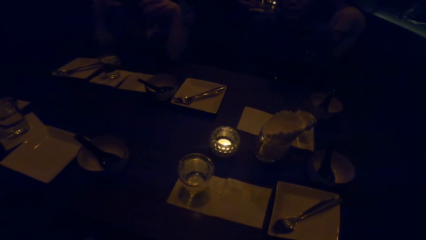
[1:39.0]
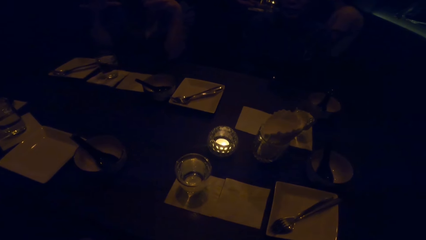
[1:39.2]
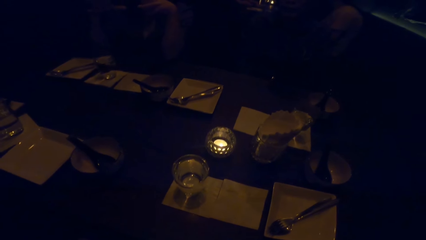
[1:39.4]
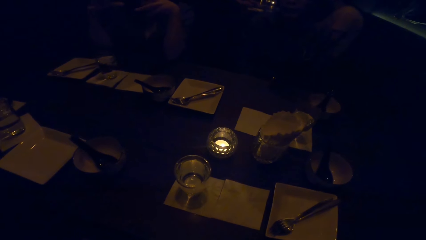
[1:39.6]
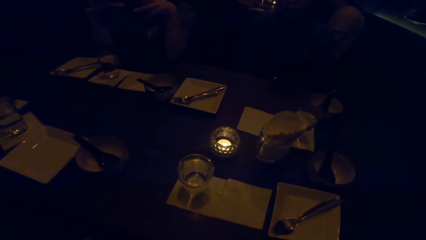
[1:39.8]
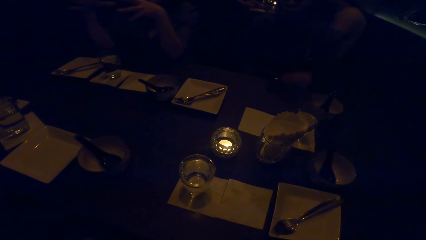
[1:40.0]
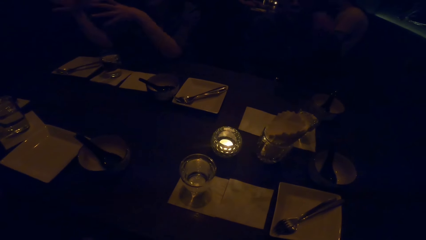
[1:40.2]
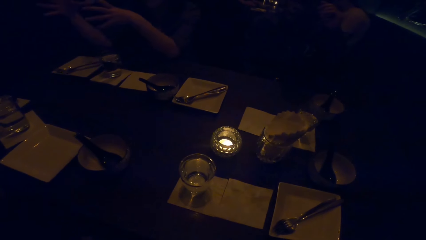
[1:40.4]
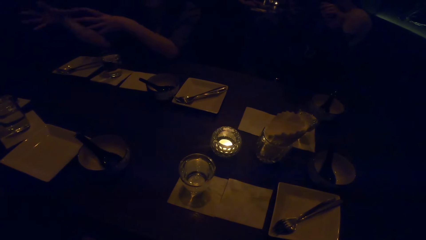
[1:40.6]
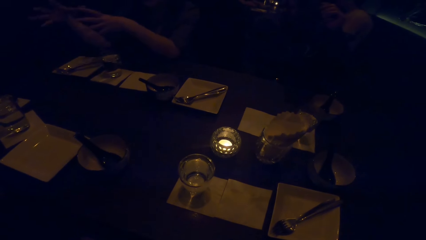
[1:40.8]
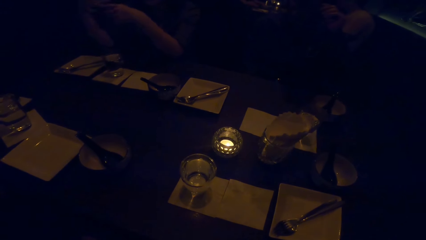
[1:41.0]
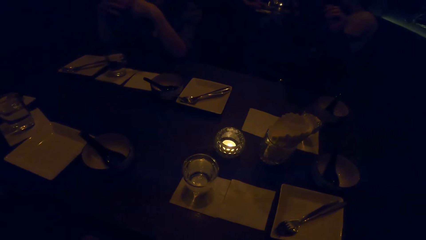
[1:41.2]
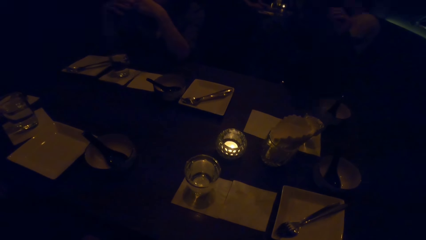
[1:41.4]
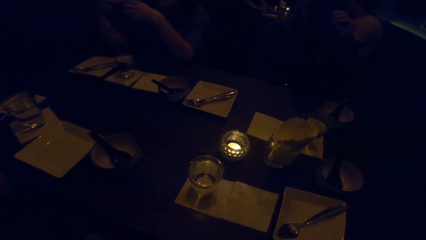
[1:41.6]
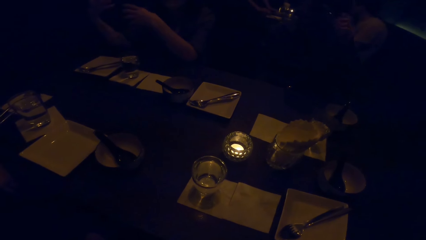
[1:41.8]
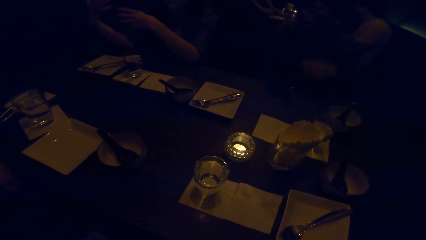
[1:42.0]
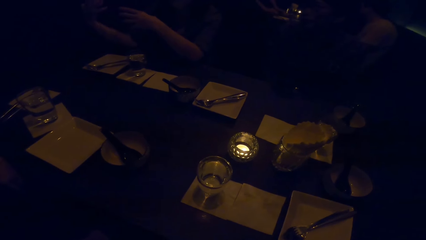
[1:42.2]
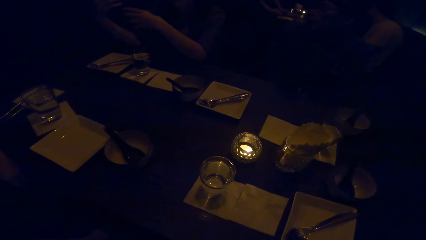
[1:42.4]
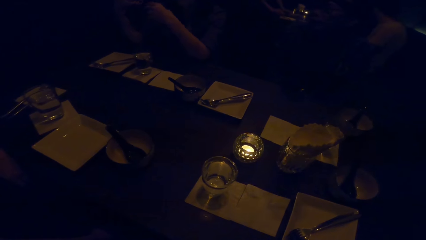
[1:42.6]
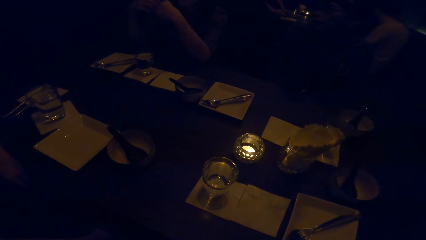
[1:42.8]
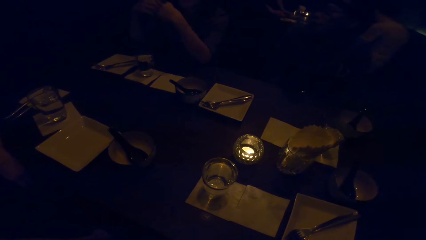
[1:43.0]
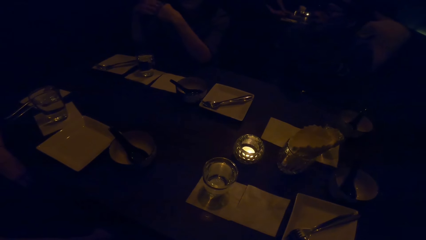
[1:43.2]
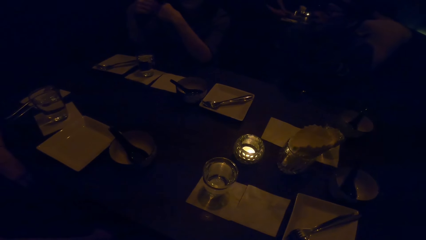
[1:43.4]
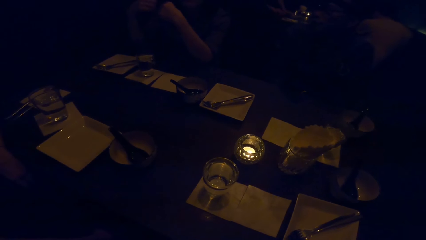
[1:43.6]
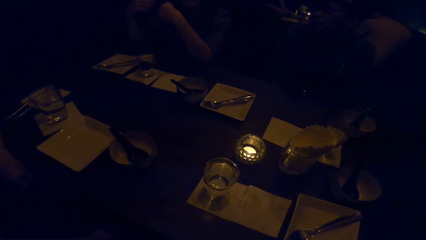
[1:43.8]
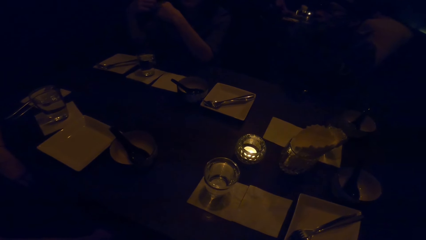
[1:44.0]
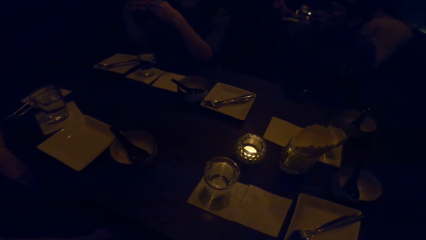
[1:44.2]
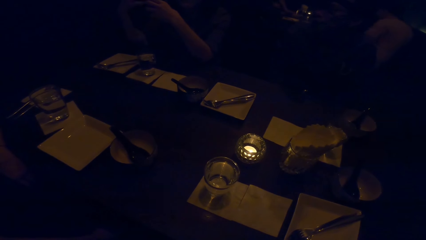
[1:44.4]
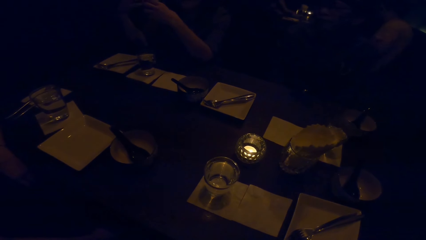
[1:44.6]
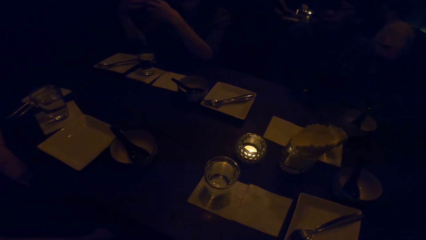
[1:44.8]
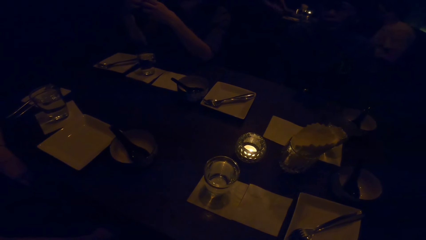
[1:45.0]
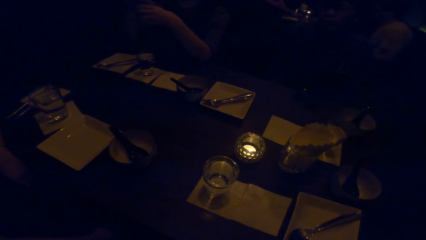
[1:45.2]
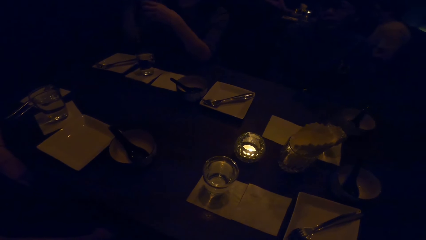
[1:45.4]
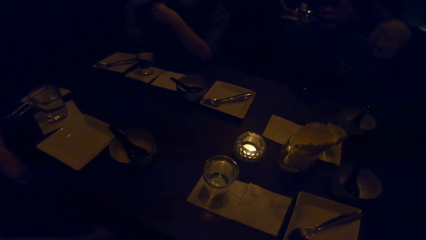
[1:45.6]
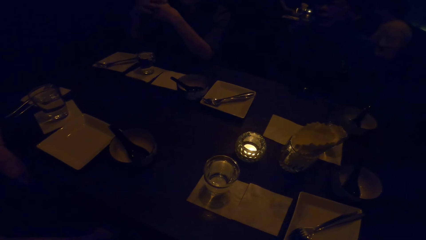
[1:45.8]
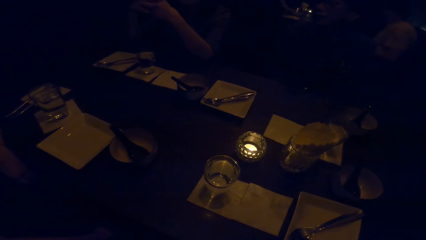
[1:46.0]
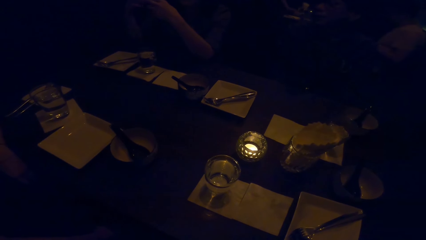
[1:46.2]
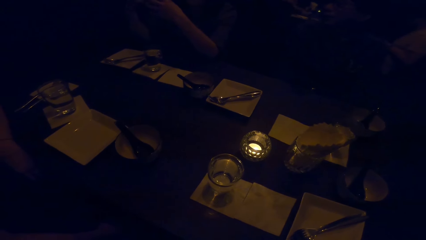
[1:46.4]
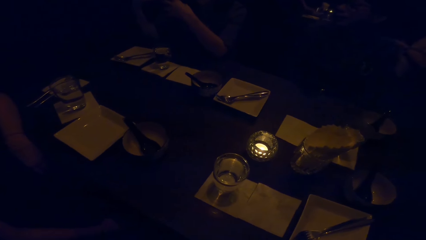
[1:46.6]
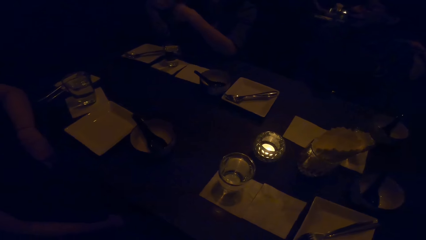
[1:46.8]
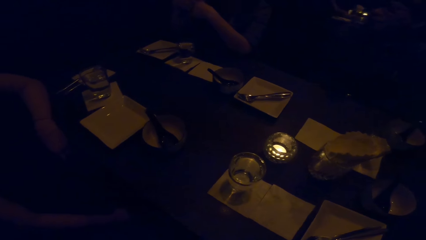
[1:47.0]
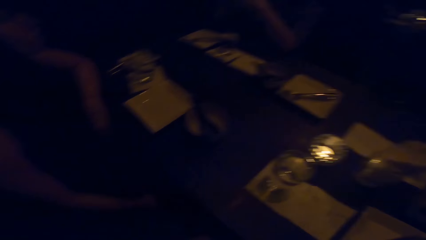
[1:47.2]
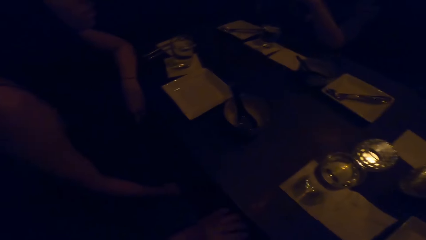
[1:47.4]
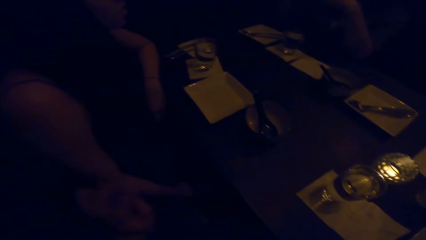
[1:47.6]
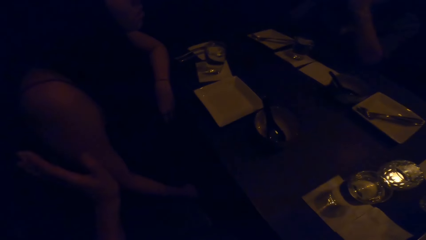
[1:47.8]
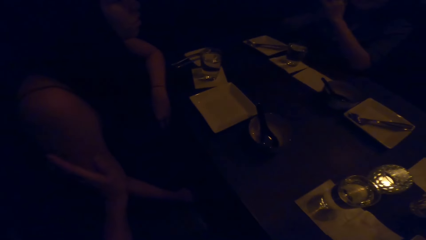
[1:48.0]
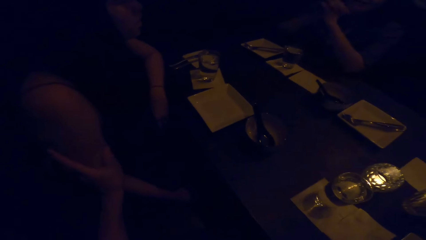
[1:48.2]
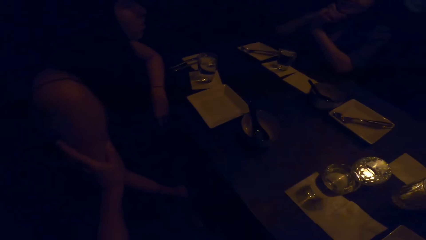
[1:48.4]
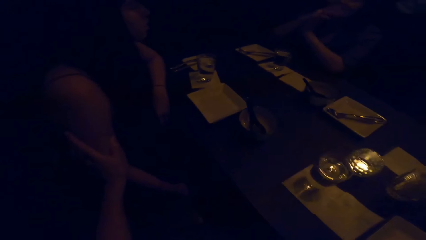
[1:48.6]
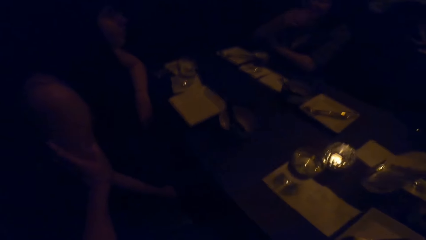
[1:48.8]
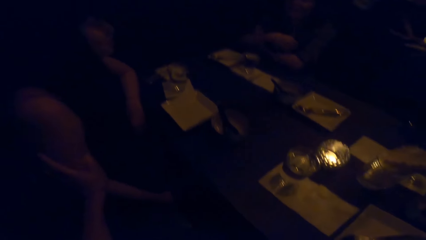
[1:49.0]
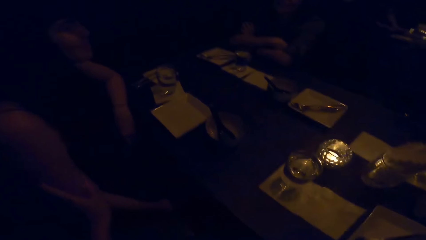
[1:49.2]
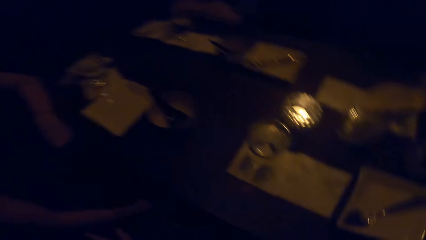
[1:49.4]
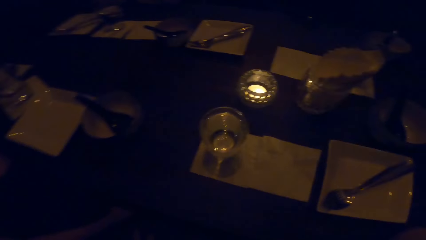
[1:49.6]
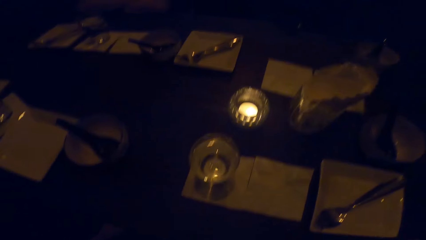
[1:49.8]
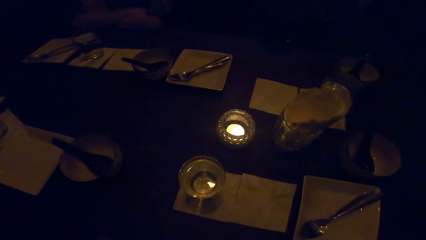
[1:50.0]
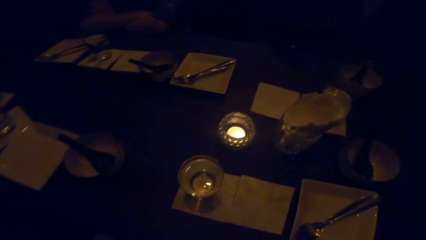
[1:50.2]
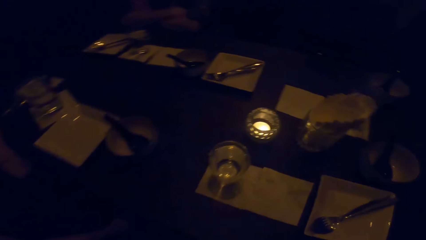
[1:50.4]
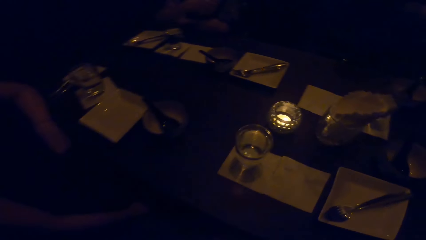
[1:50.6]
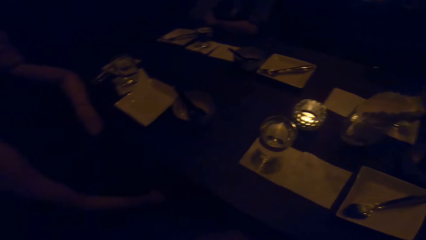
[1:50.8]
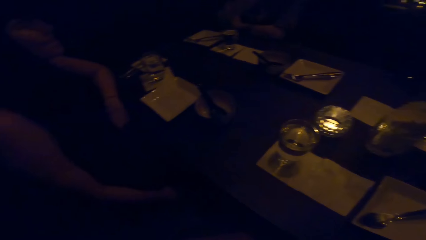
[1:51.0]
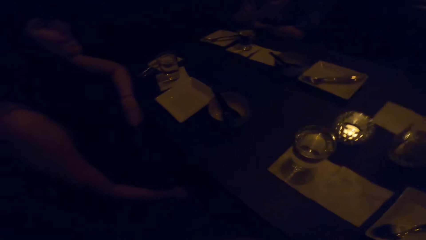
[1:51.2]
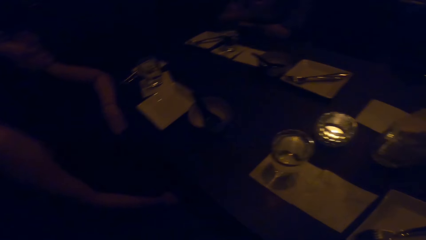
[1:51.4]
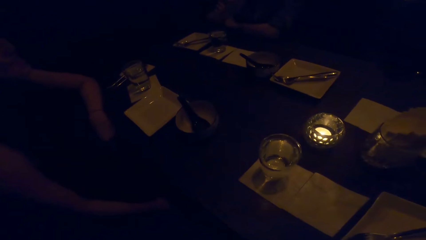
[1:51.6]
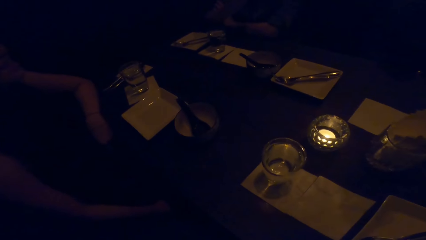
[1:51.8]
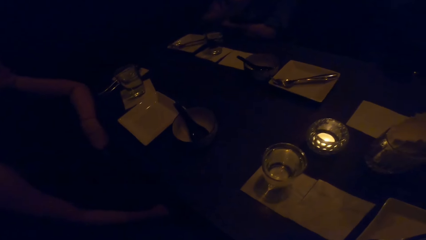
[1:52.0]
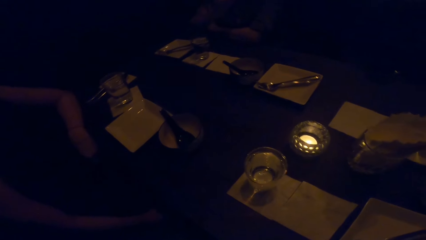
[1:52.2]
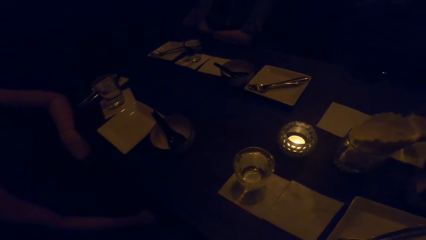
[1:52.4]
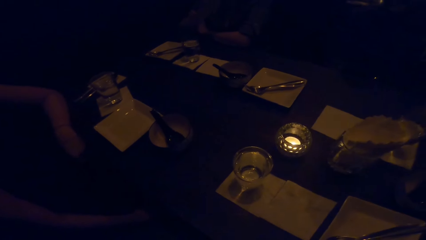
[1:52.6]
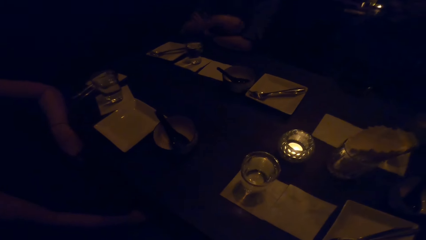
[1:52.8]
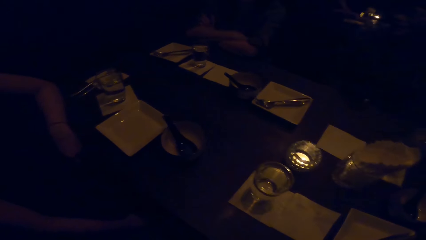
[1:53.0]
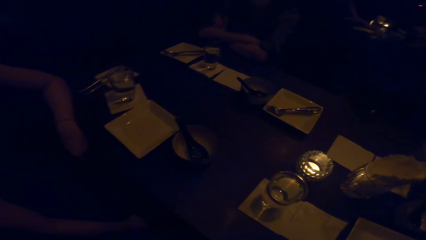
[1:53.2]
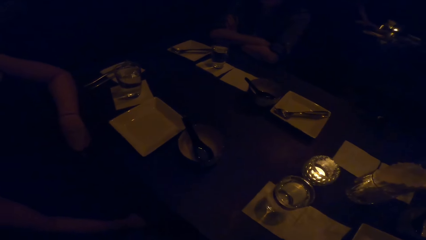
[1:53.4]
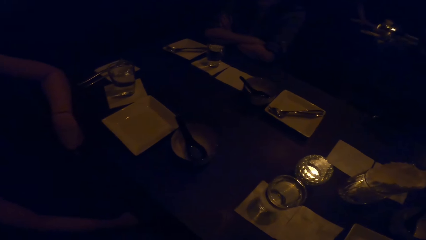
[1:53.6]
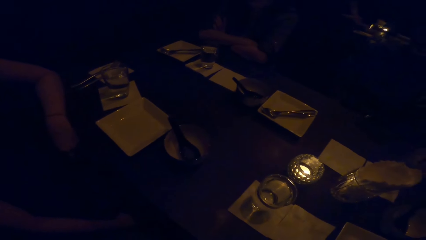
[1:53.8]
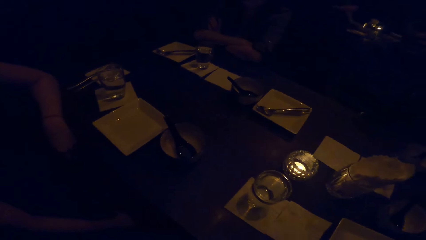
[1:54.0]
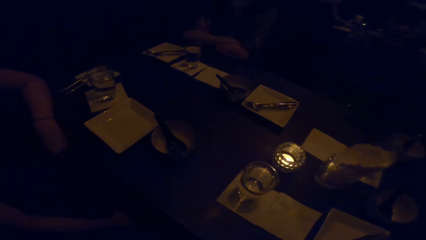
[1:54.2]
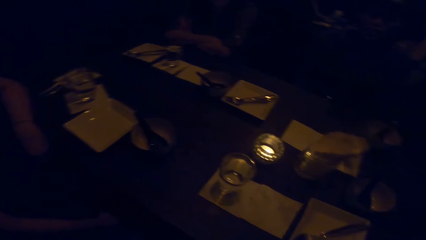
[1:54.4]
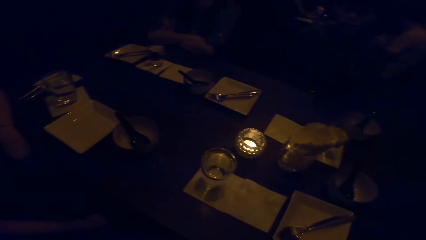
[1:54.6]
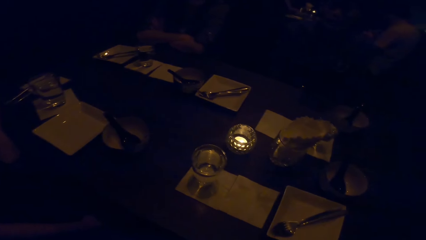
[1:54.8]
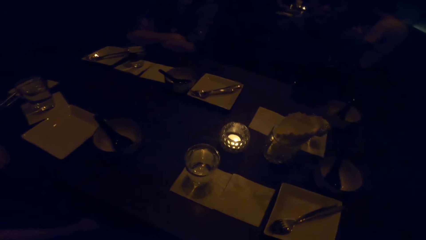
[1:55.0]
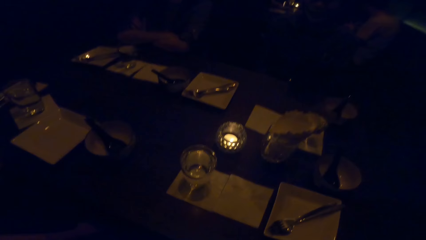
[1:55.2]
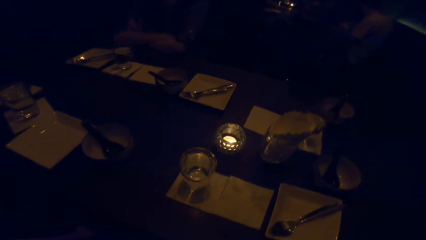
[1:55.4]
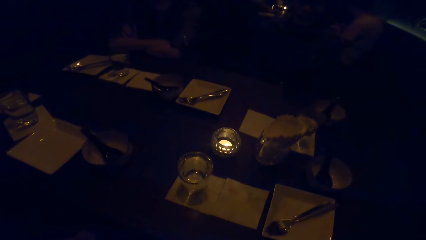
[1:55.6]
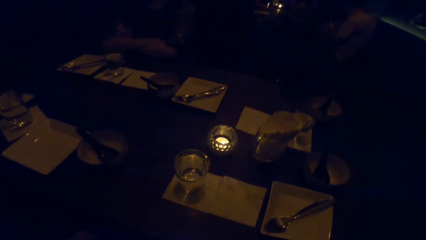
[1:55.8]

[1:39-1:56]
A person touches part of the body. The camera wearer looks around. He touches another person. He holds the person's hand. He pulls his hand off the person.
